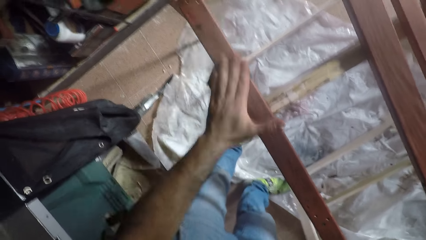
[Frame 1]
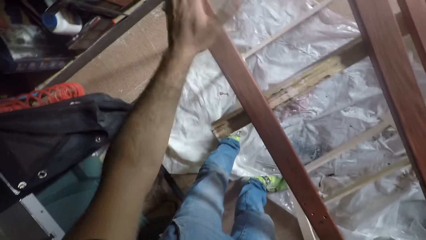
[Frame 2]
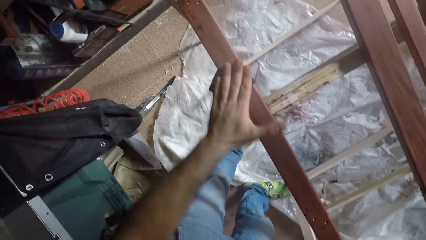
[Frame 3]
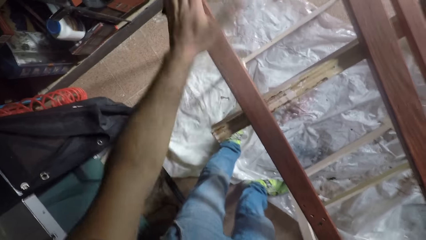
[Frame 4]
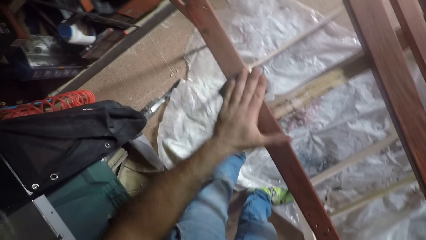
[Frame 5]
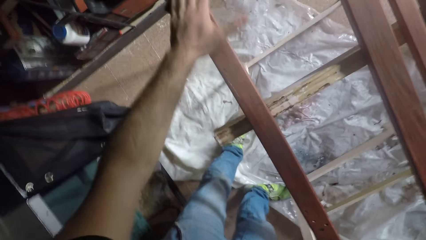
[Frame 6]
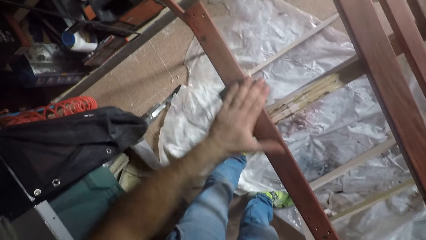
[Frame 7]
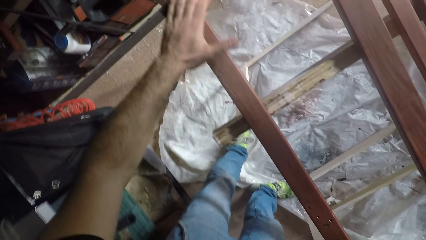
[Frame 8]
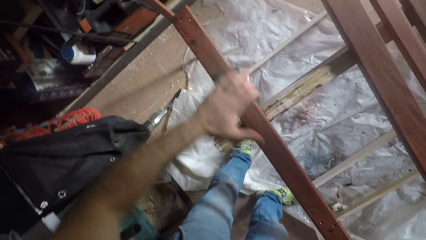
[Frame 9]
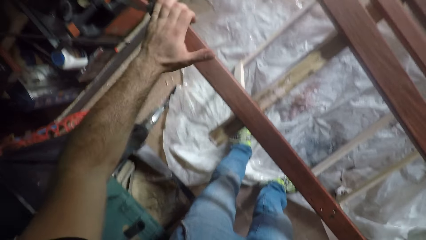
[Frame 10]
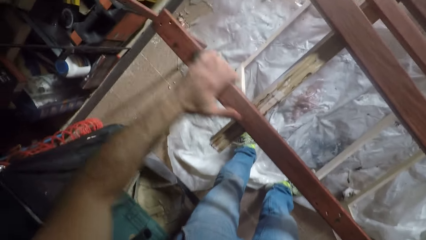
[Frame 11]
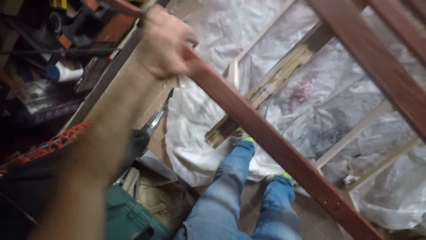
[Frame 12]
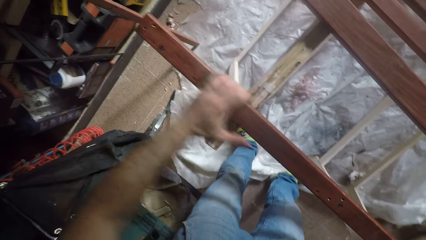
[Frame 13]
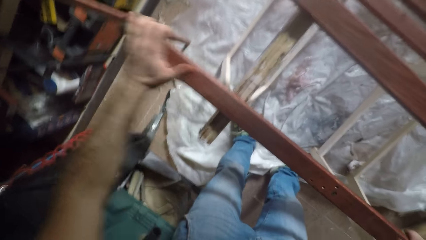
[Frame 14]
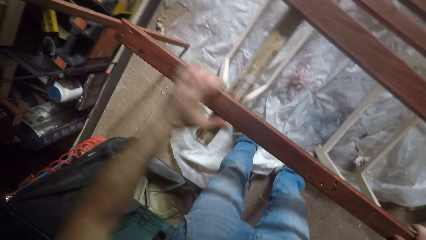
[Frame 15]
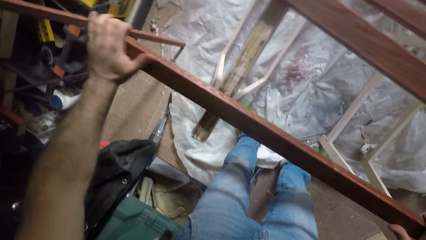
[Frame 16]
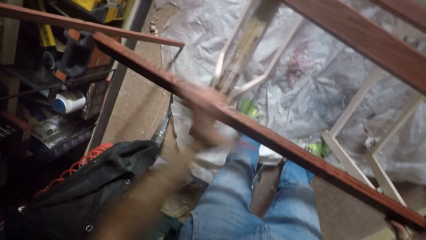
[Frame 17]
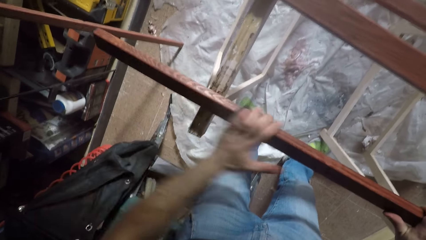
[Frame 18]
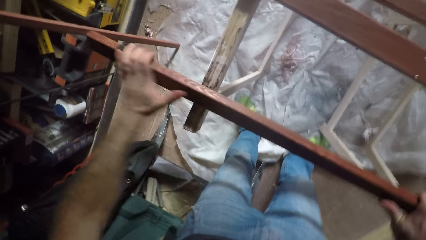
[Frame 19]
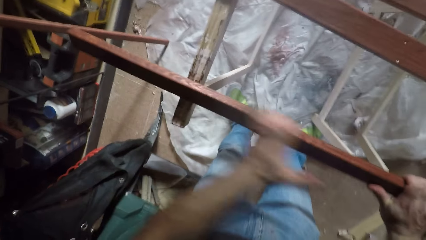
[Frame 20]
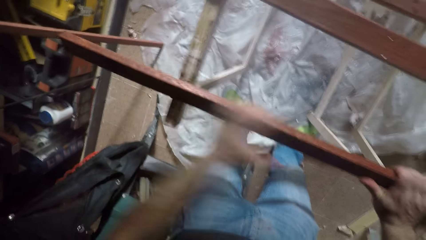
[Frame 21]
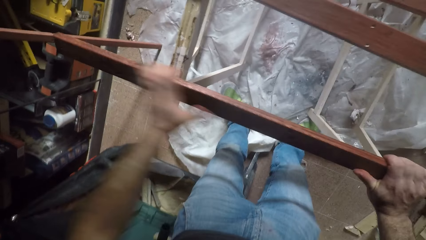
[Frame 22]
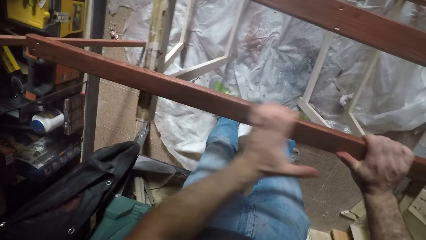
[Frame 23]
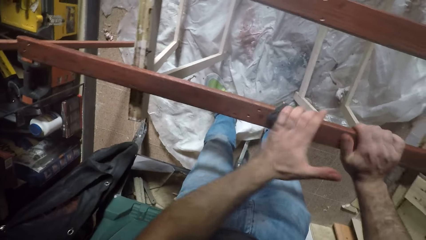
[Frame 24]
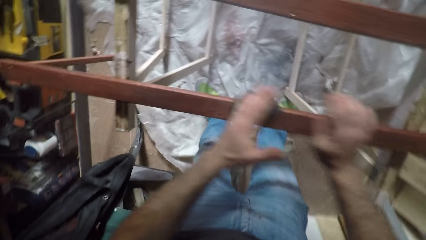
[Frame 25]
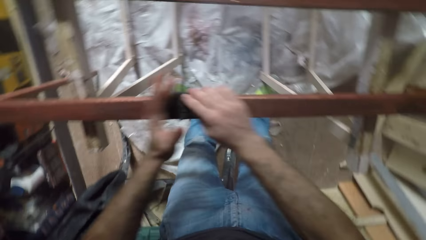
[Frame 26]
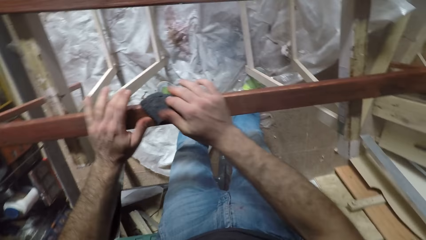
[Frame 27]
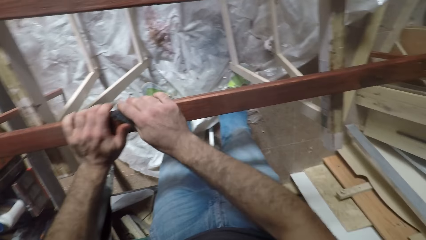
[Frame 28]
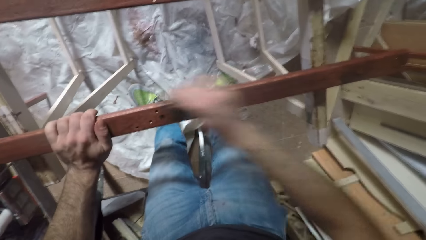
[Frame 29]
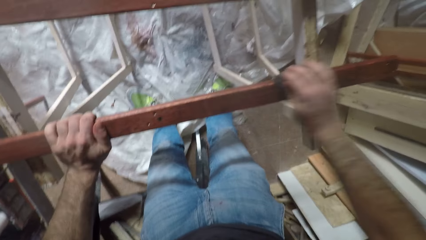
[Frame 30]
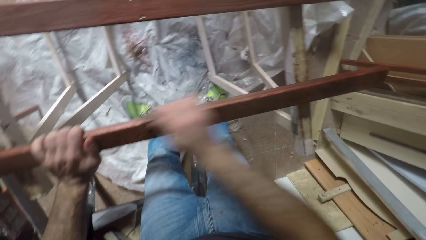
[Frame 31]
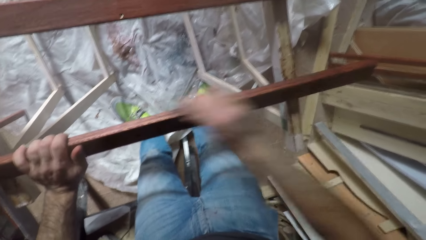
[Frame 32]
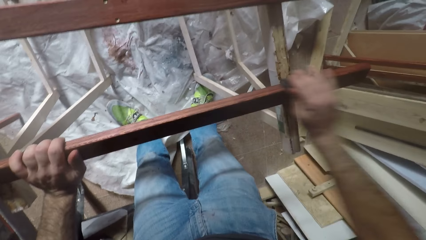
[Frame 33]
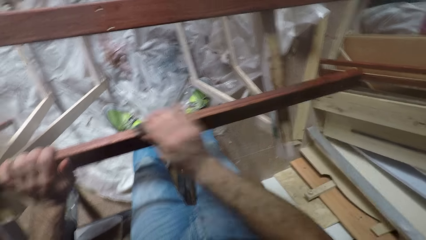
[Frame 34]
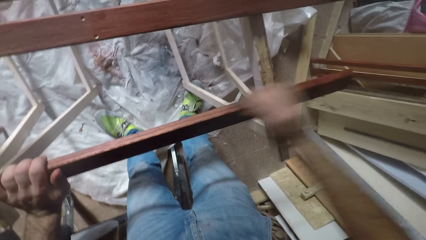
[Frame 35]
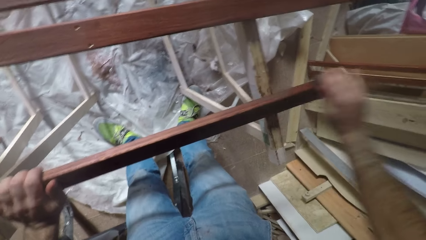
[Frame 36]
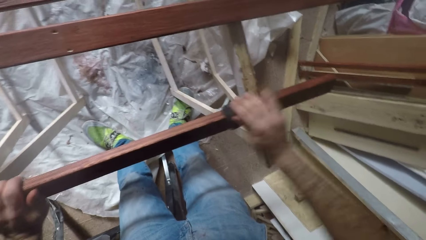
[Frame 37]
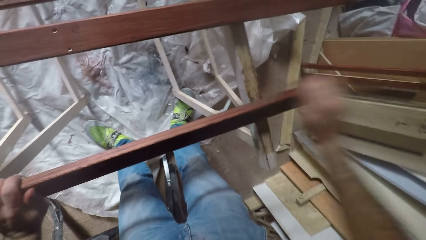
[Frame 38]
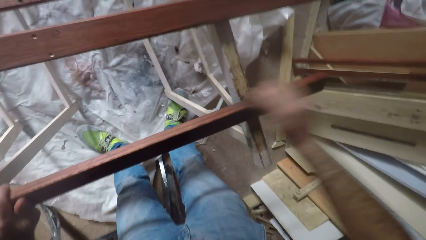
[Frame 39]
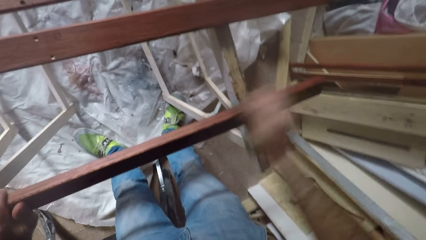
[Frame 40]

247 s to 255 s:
The camera wearer turns the wood.

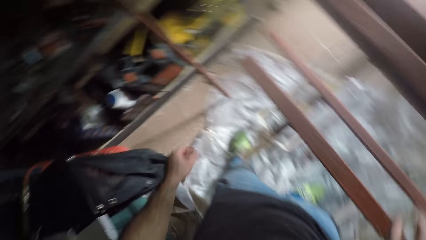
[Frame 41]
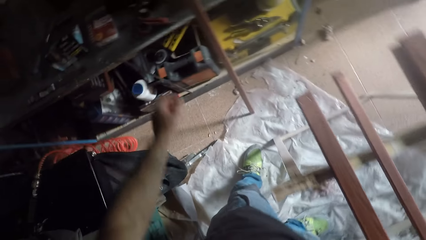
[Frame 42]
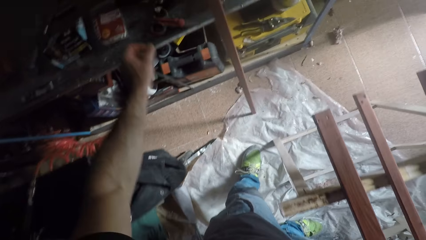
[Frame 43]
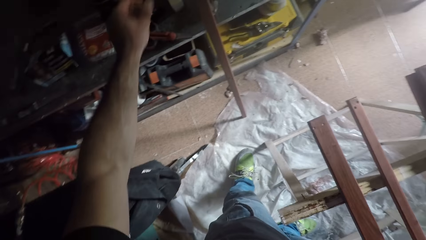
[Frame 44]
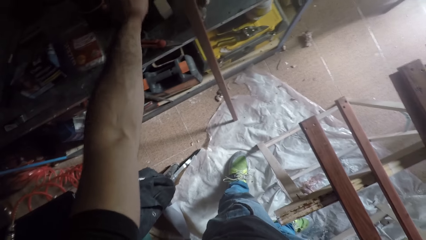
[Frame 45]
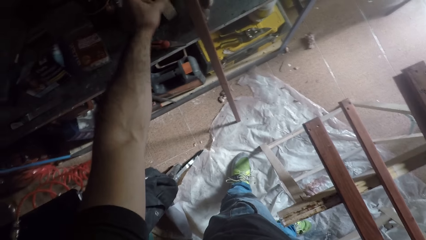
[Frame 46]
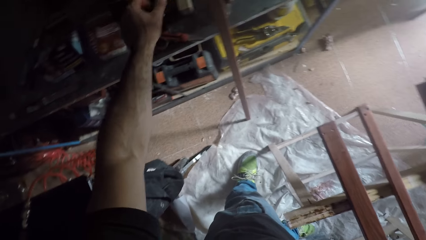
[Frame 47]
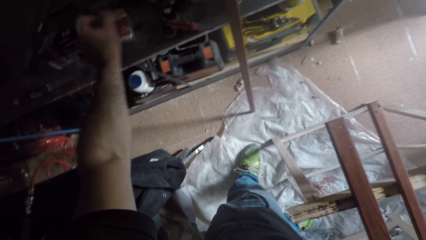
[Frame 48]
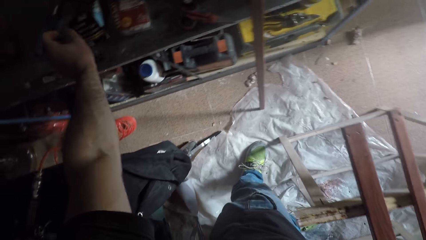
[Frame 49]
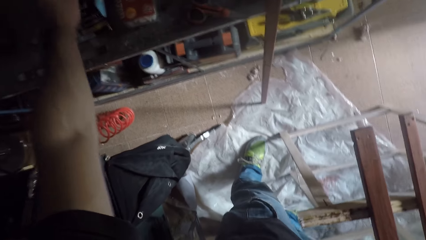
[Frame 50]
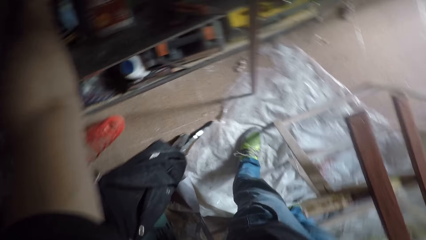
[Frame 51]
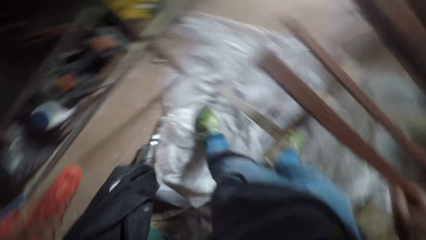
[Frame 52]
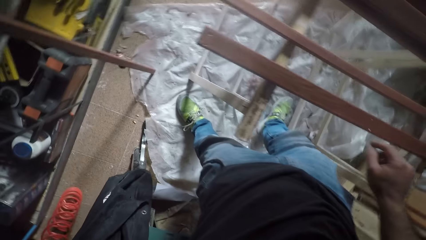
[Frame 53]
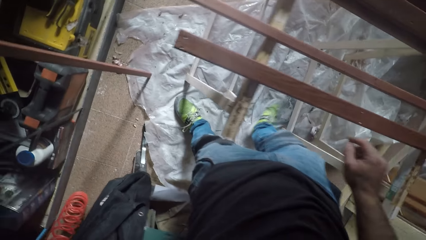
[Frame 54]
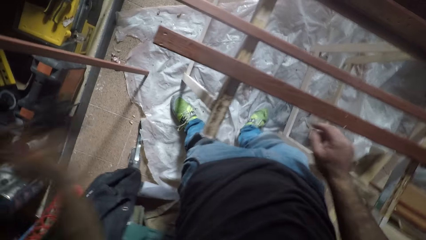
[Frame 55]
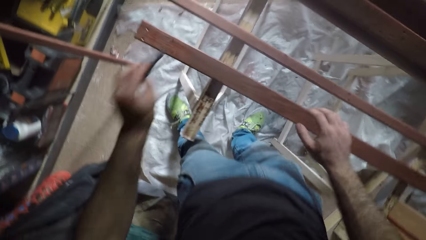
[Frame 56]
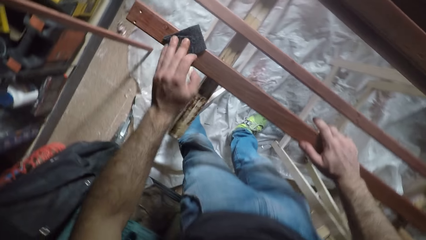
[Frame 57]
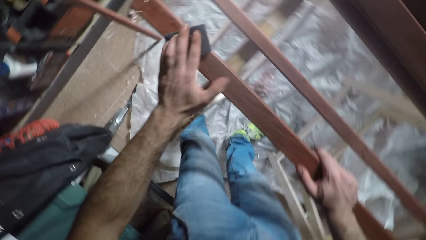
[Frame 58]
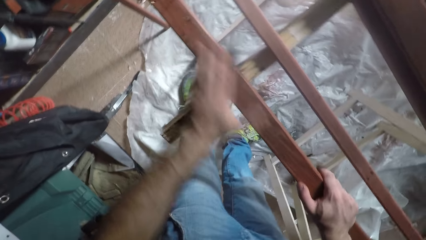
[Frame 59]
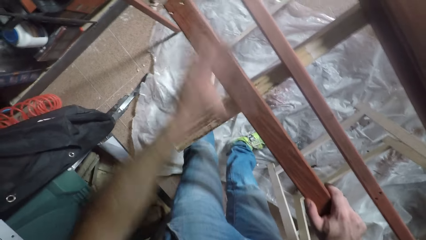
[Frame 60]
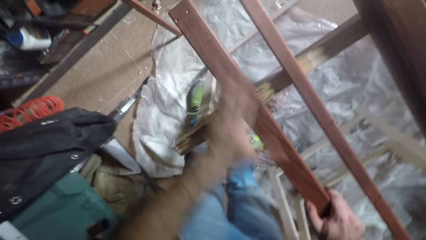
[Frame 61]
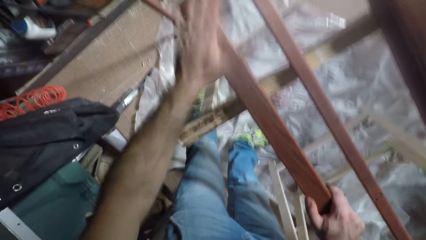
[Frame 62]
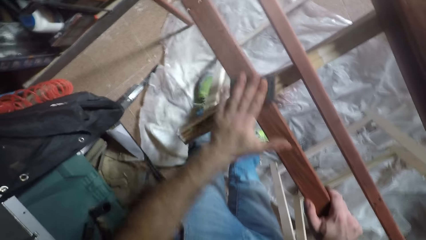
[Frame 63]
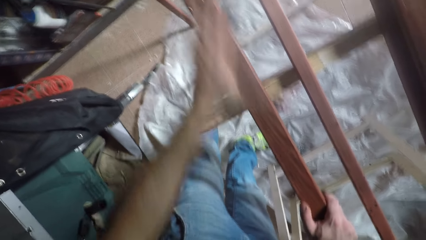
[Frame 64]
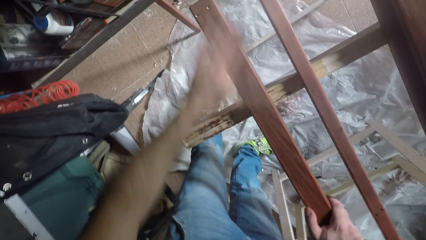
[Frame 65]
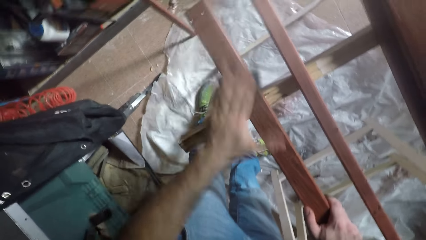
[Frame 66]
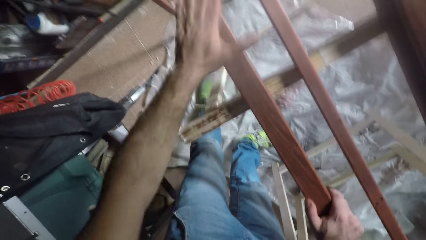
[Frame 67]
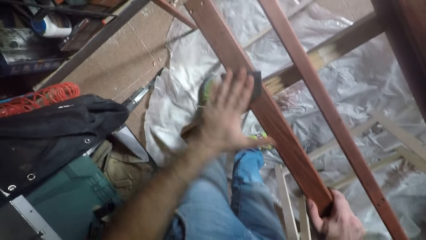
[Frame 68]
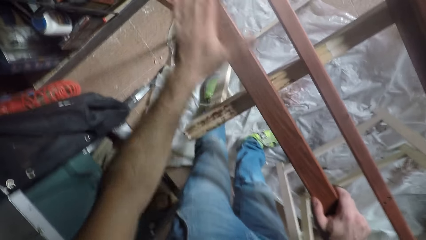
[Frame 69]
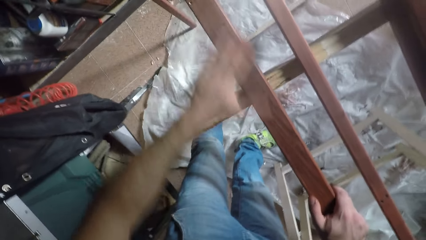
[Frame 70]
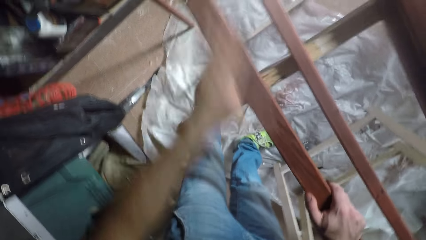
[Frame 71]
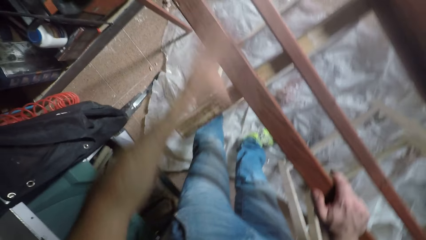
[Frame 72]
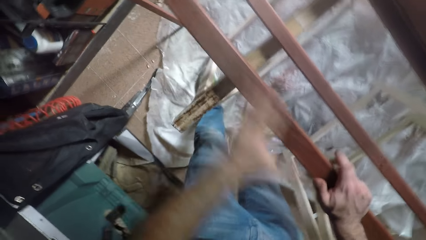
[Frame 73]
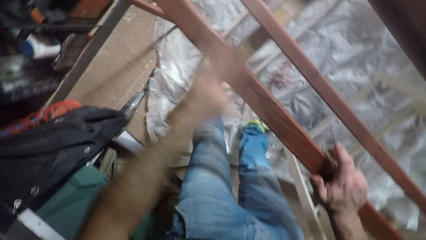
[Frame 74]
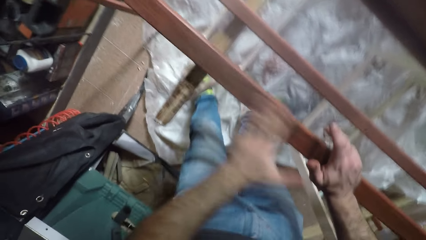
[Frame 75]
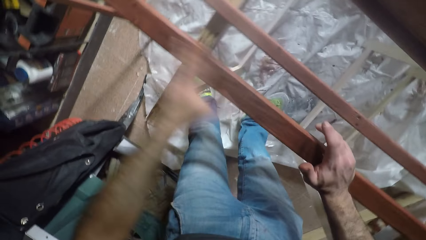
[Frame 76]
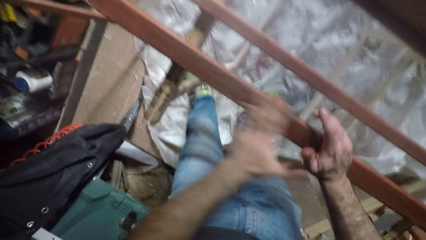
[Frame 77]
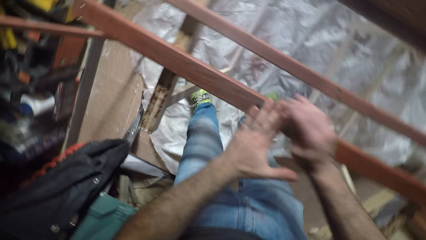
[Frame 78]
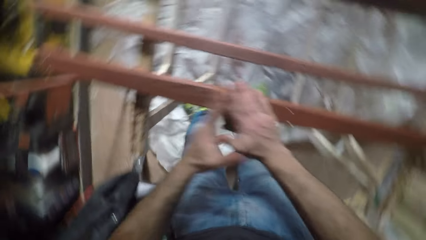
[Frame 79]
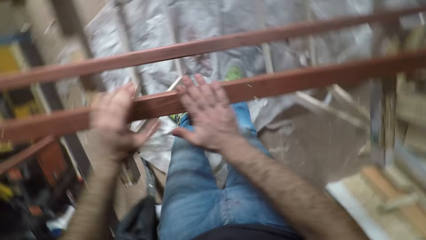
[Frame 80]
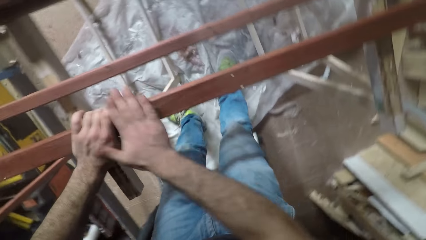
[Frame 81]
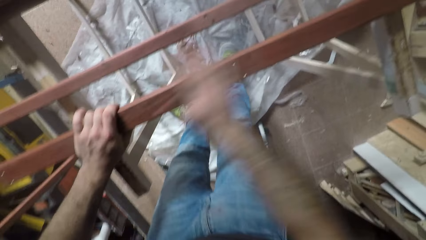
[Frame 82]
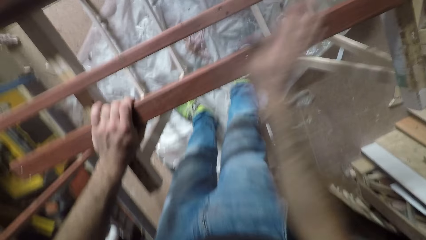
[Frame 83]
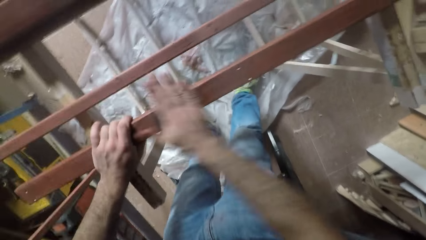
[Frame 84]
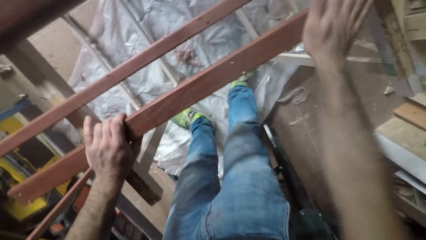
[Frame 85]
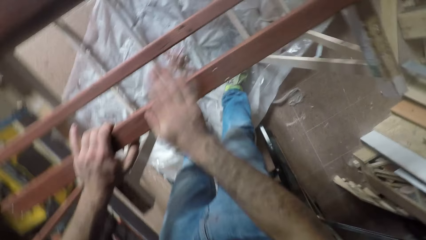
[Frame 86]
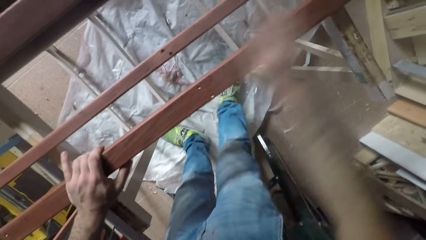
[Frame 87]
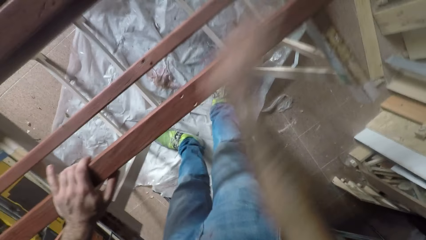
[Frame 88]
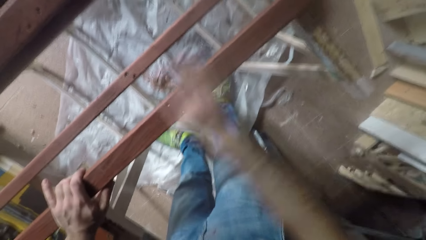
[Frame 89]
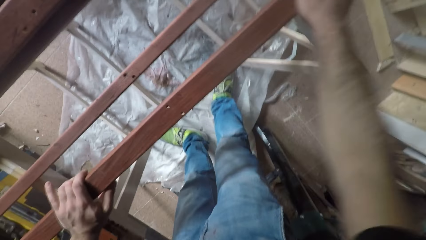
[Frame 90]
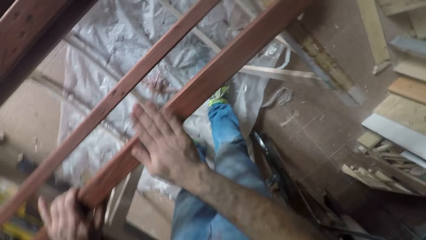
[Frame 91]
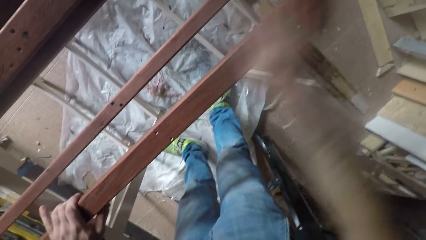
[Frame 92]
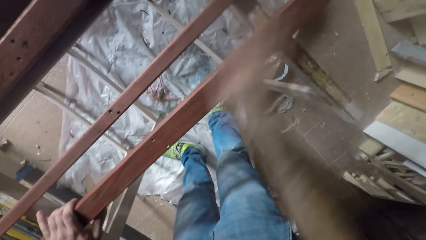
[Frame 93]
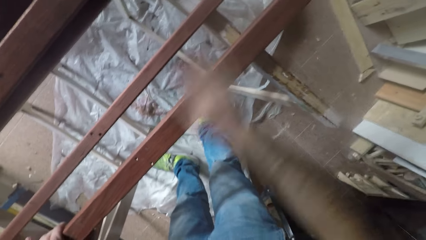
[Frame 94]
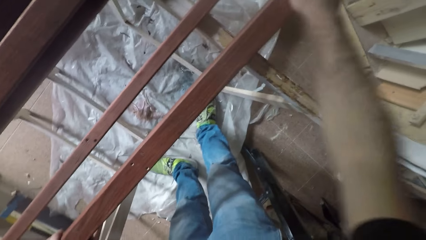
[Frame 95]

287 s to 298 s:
The camera wearer turns to his left. He picks a sandpaper from the rack on his left. He places the sandpaper on the rod closer to the edge of the sawhorses. He scrubs the piece of wood with the sandpaper. He transfers the sandpaper from his left hand to his right hand and scrubs the piece of wood with the sandpaper.
